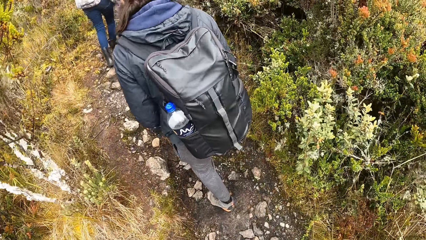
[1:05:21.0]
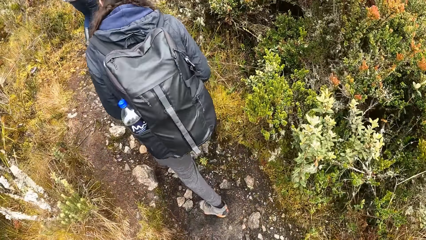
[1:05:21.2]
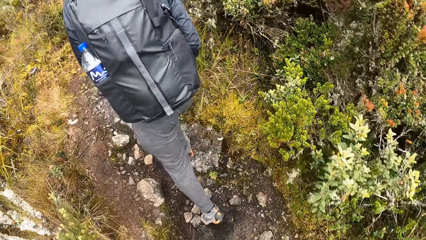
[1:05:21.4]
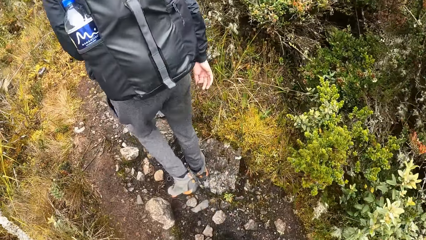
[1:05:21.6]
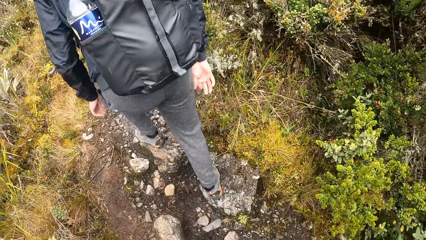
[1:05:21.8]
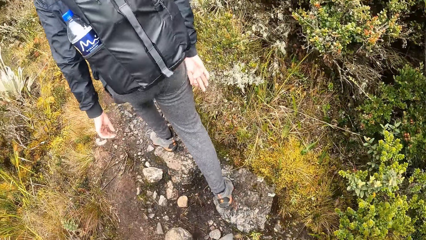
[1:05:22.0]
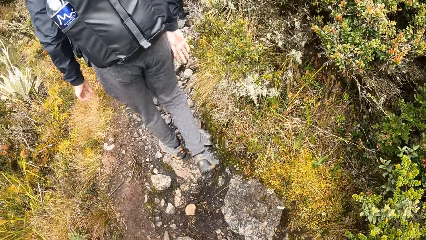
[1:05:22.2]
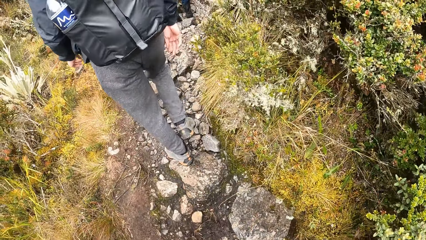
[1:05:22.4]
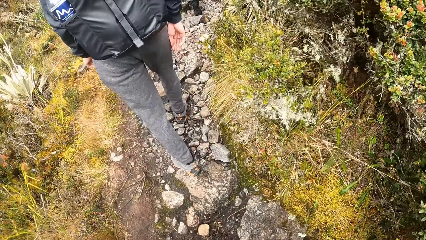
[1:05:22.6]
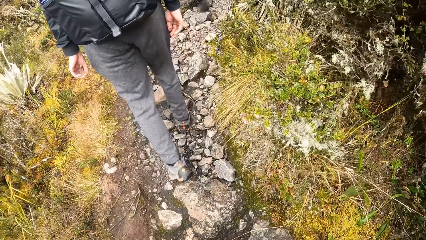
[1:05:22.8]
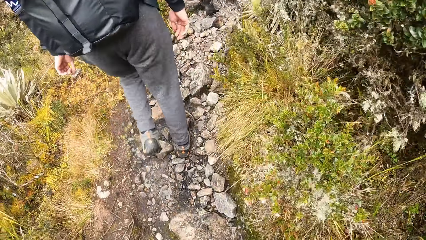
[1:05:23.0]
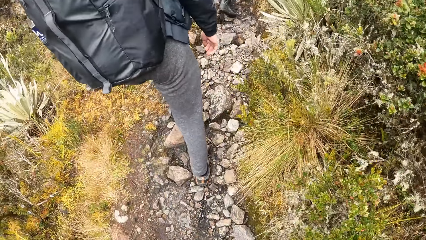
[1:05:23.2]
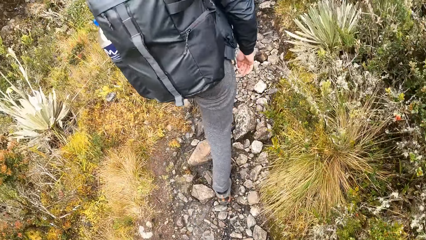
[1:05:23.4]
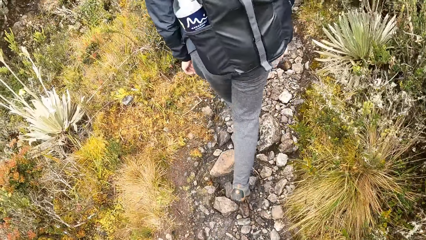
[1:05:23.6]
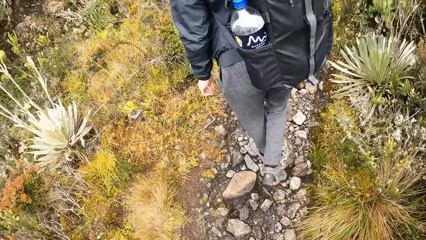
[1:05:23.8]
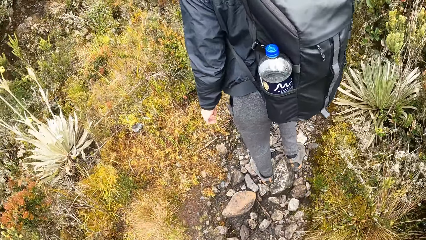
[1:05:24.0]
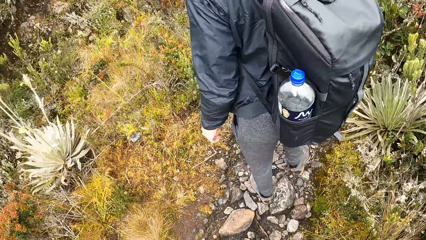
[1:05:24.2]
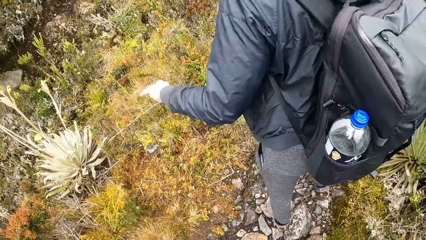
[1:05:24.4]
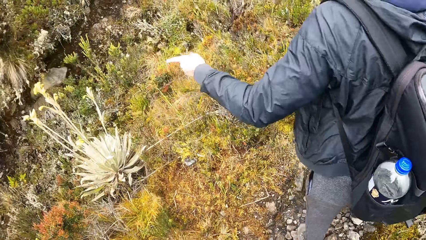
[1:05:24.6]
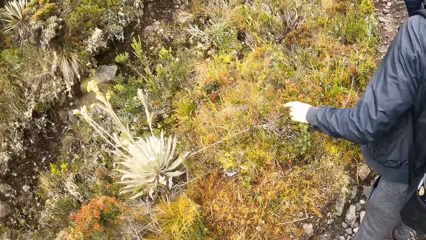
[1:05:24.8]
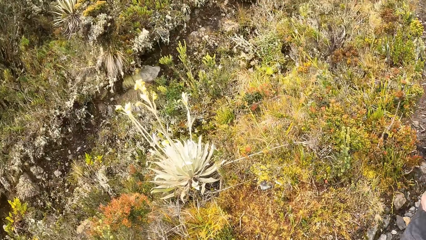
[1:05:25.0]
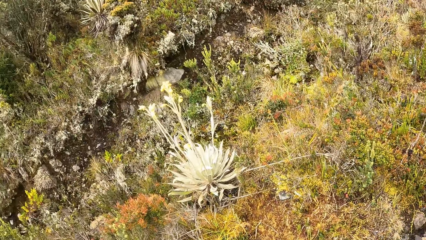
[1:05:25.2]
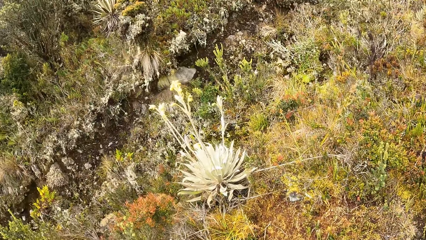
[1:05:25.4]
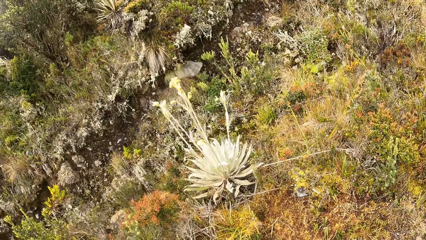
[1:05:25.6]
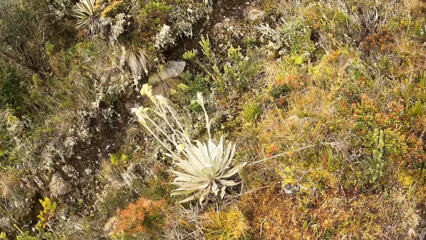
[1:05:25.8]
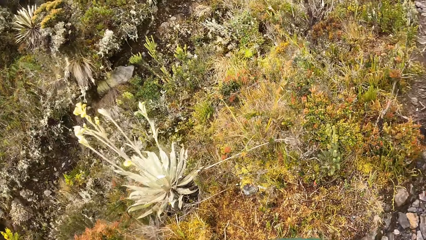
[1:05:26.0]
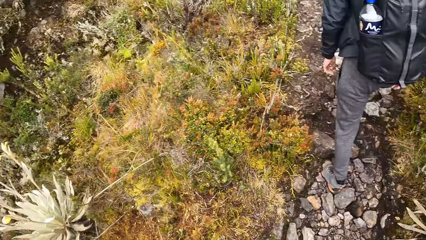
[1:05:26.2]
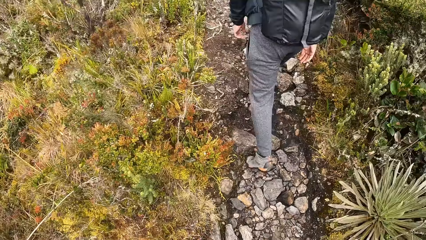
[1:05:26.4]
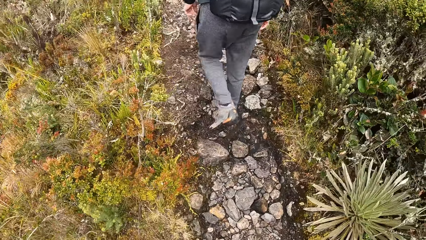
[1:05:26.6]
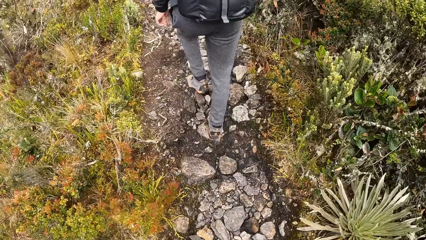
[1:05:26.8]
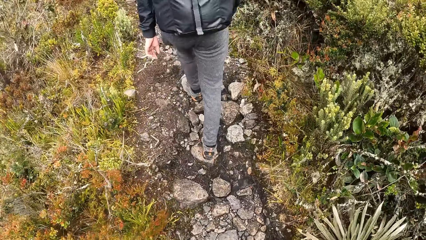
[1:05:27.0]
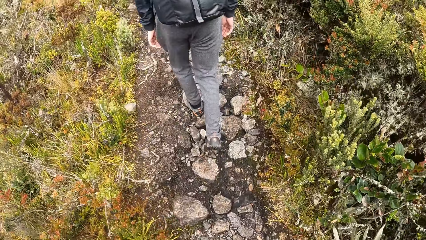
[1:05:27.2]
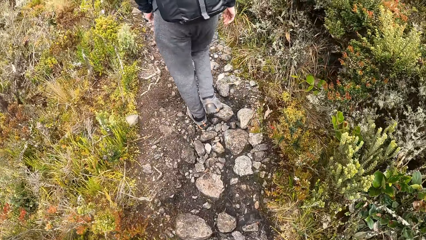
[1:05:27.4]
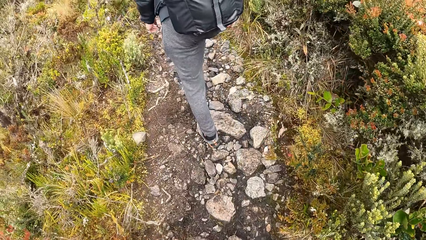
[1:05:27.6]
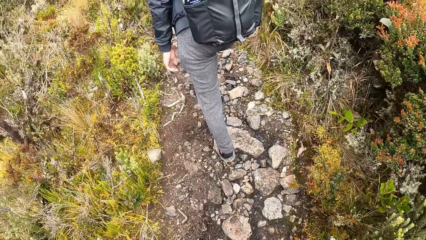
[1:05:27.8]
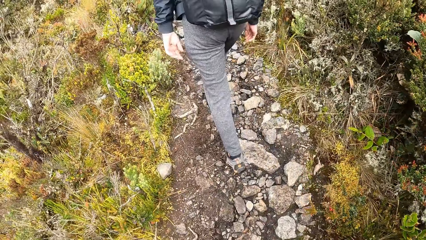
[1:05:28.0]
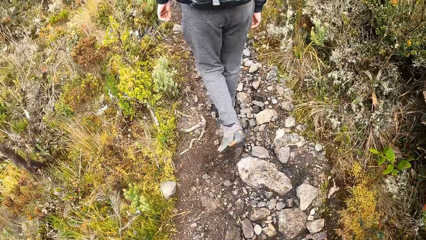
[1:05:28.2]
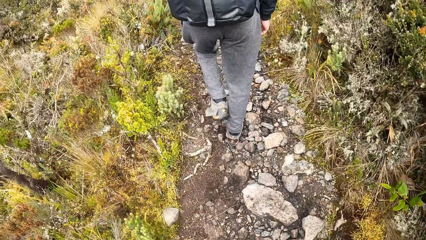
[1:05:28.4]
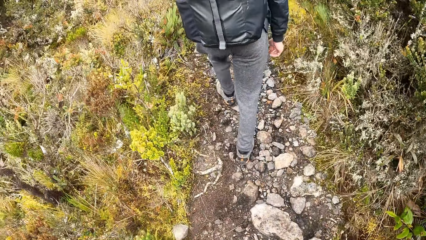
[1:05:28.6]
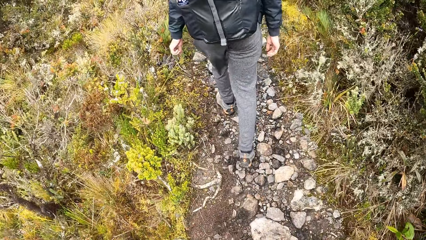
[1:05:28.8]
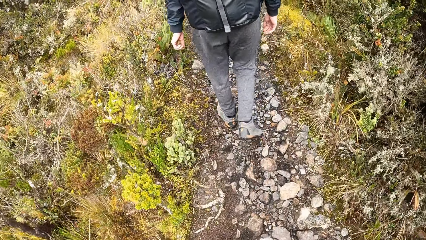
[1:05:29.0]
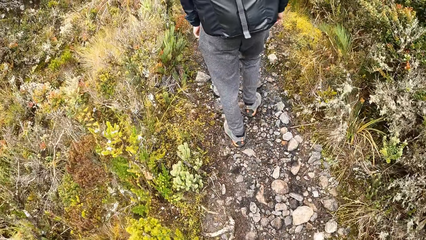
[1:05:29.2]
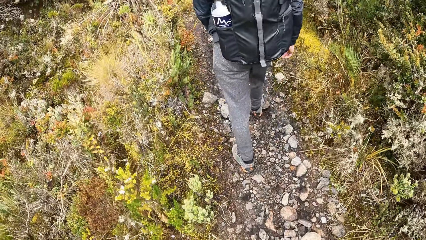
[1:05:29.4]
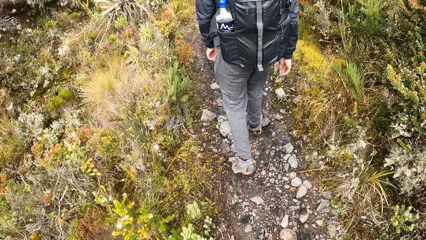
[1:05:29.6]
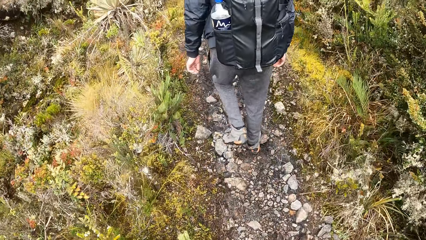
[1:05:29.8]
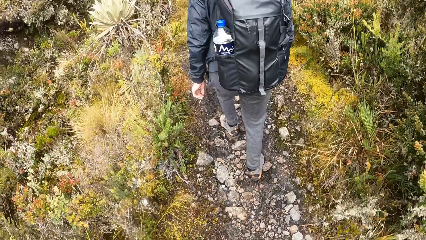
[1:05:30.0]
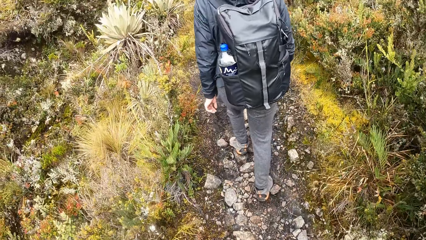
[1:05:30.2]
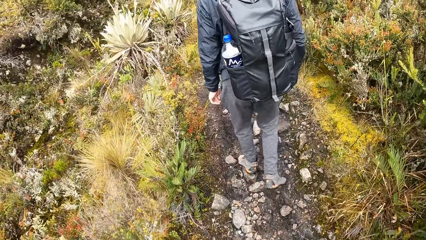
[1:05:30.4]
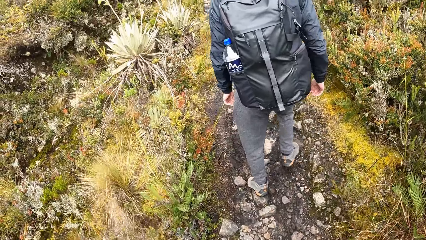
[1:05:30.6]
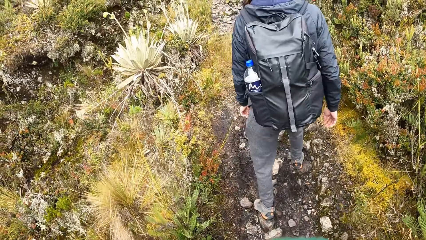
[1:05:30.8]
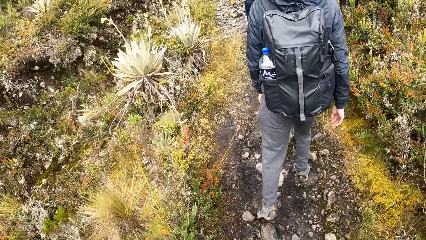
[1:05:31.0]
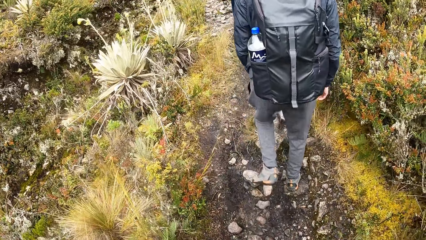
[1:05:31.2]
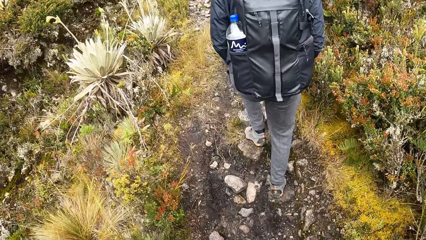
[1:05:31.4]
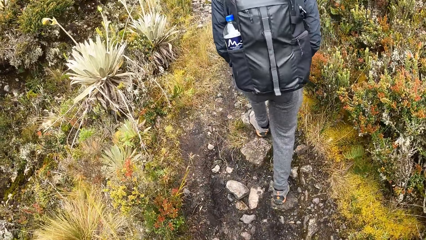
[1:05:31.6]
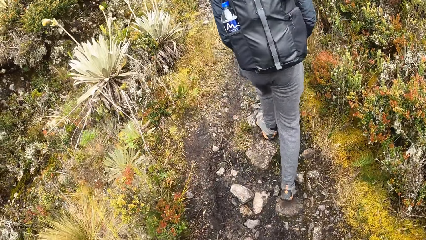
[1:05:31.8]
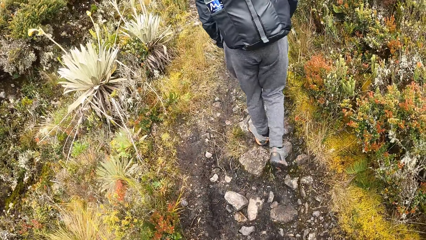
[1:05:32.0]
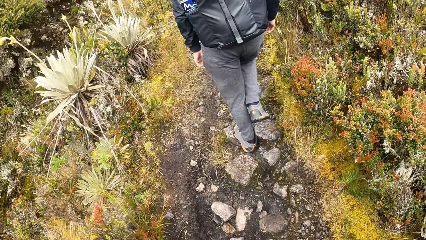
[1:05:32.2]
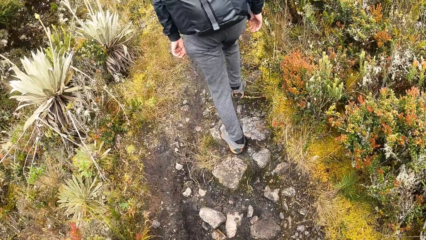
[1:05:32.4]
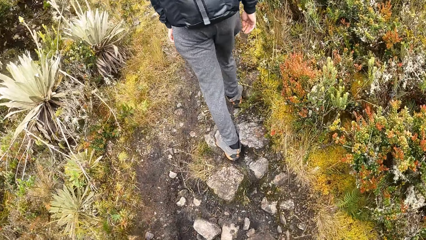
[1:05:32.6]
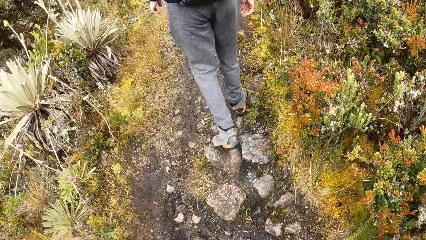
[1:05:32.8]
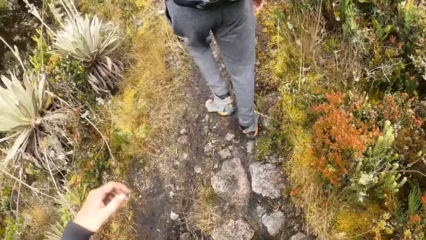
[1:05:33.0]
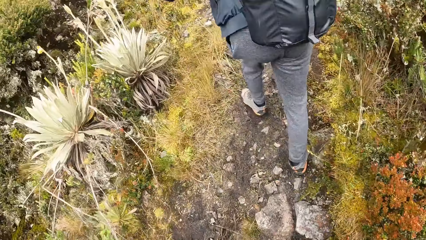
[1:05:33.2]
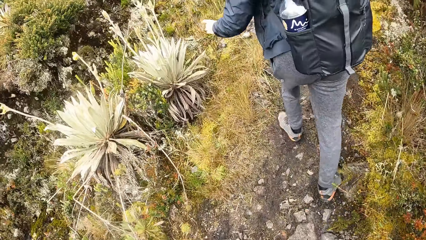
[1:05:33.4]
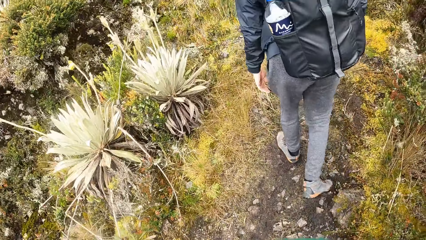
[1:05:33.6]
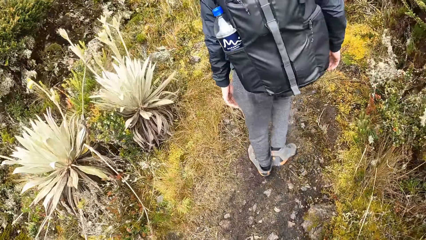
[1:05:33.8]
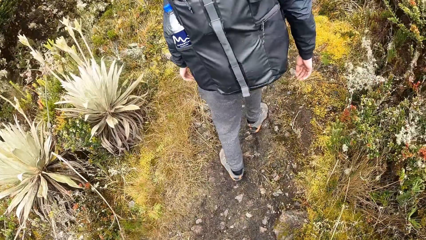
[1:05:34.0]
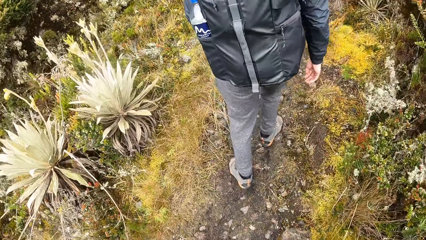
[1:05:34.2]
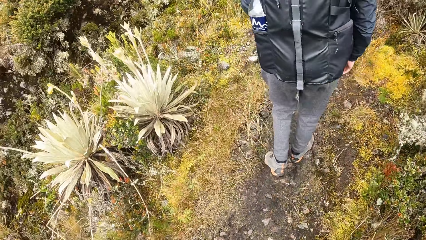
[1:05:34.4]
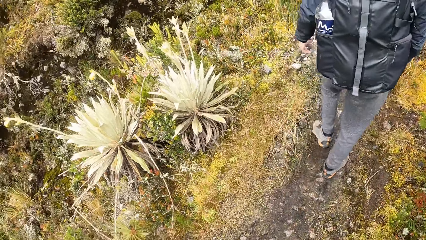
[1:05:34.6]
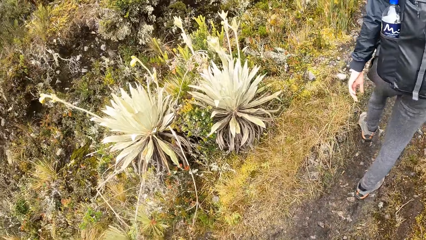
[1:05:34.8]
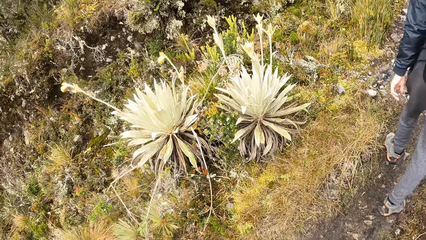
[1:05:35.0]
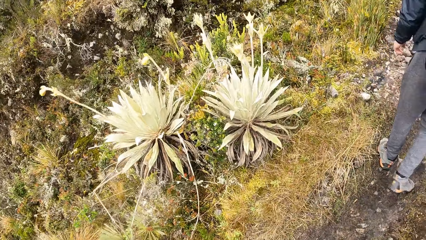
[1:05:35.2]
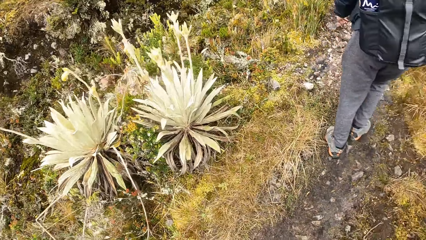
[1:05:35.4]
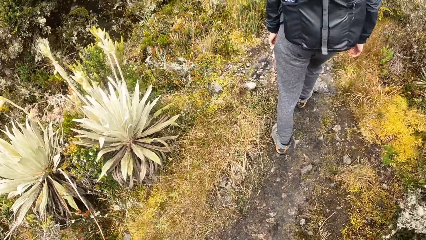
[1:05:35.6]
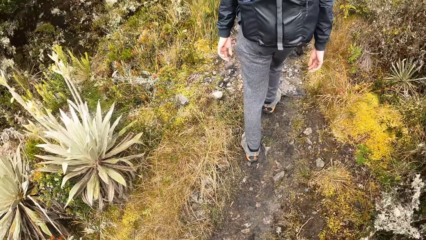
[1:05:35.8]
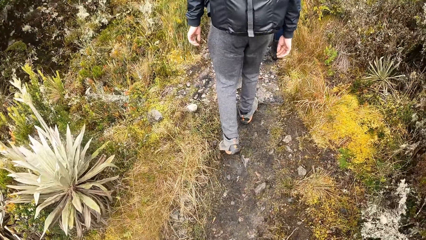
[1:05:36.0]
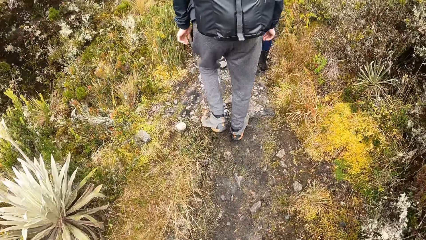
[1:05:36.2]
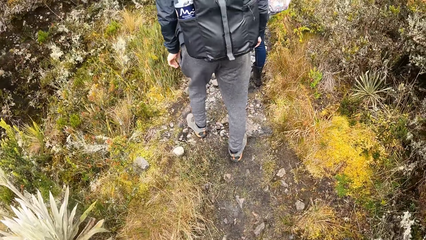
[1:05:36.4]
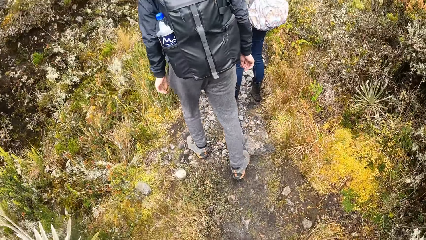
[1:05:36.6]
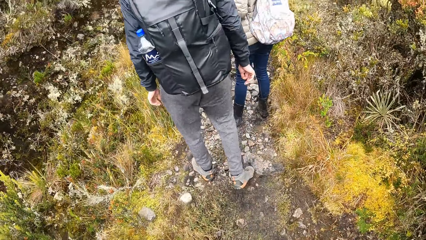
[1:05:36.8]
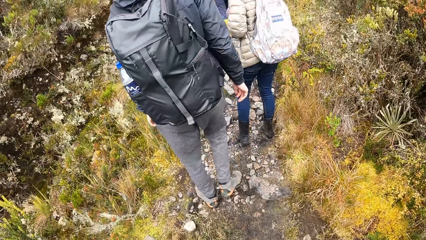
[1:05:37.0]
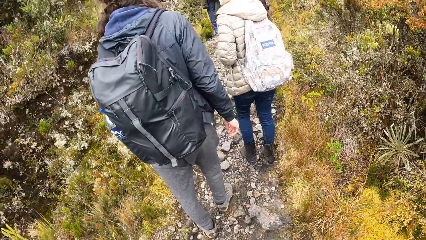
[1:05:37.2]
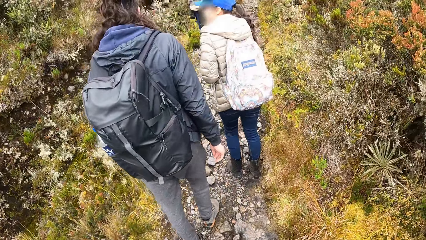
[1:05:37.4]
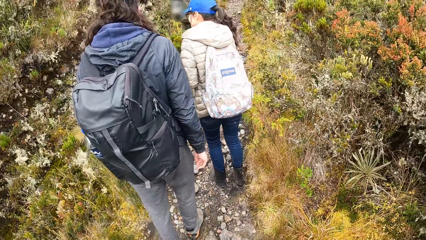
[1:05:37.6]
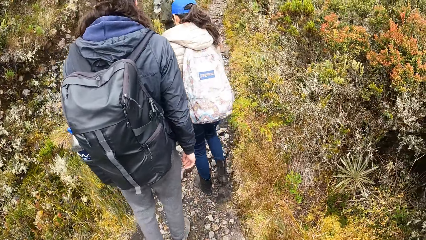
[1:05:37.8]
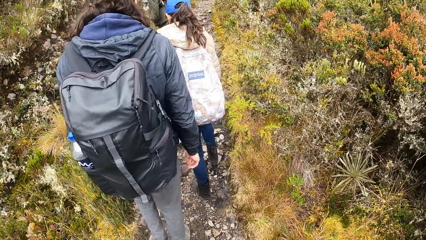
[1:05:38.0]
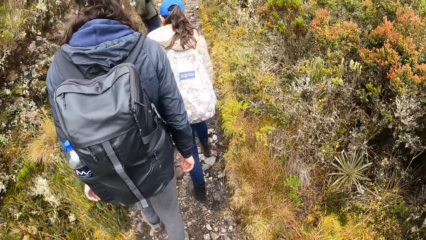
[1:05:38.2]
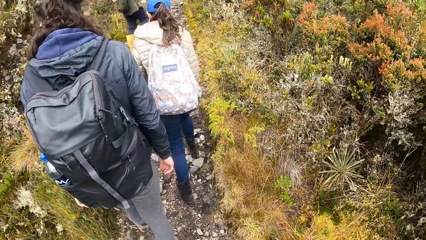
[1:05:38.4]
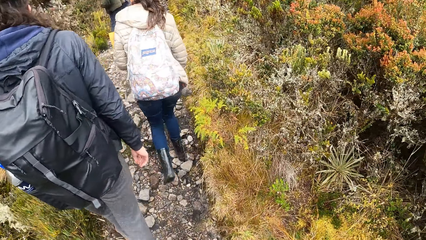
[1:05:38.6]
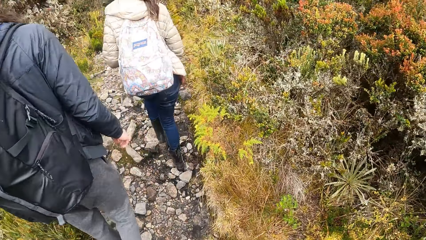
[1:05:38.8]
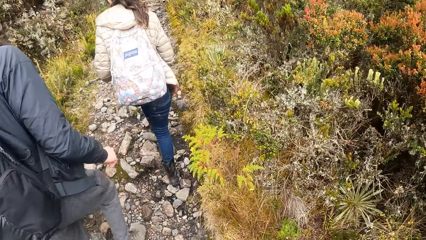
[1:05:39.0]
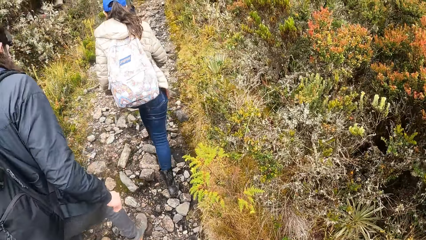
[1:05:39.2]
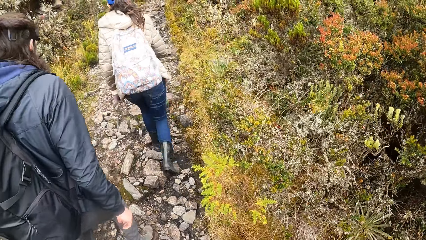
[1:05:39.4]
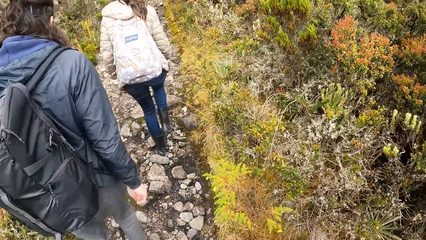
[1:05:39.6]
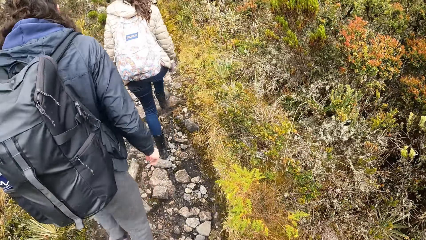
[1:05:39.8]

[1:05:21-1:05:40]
A man points at a plant with his left hand. The camera wearer stares around. The man walks around. The camera wearer moves around. The man raises his left hand. A woman interacts with the man. The woman stares around. The woman and the man climb the mountain.
